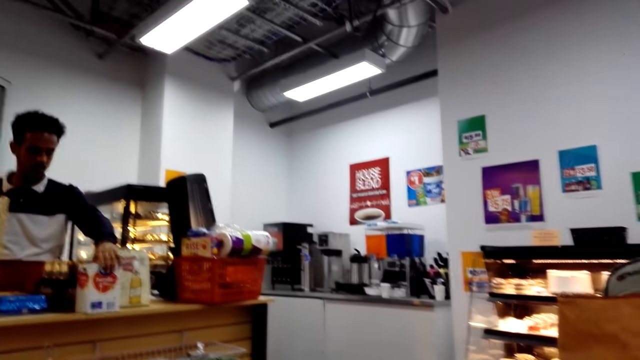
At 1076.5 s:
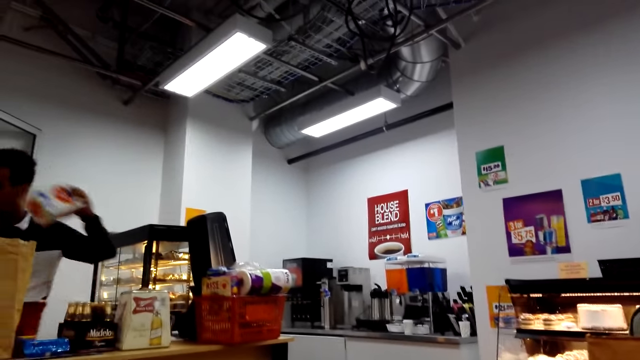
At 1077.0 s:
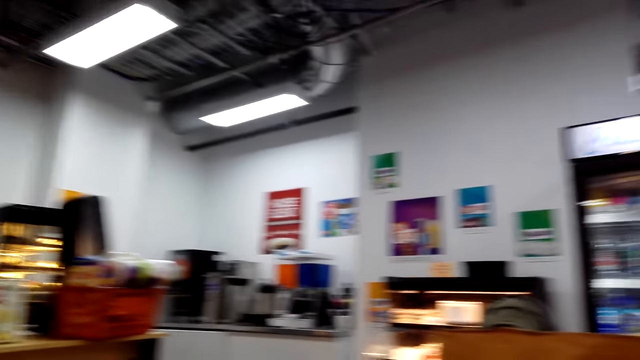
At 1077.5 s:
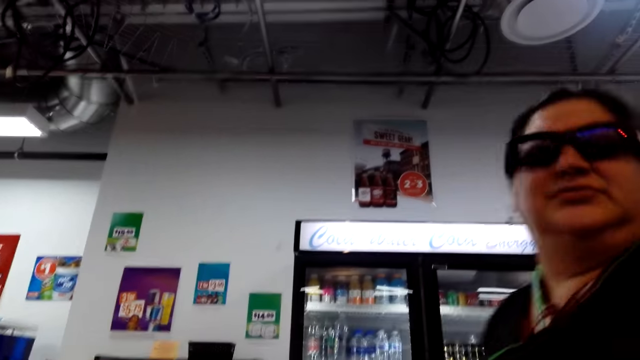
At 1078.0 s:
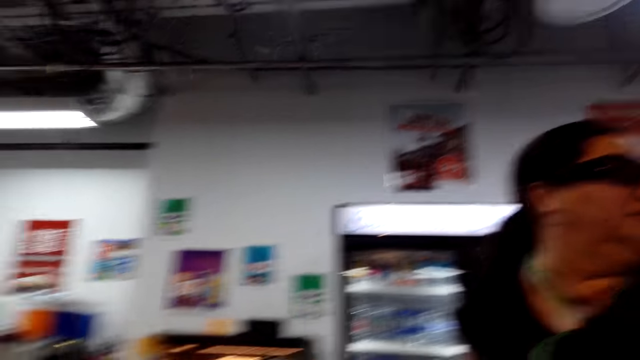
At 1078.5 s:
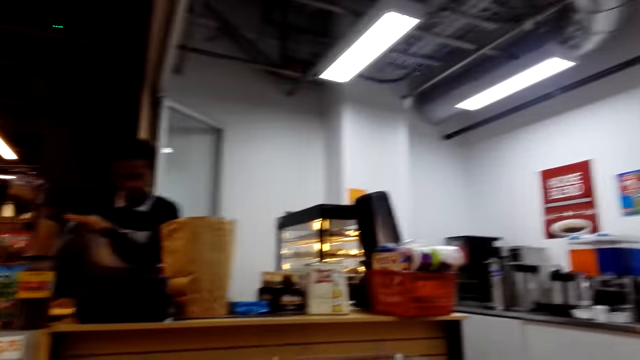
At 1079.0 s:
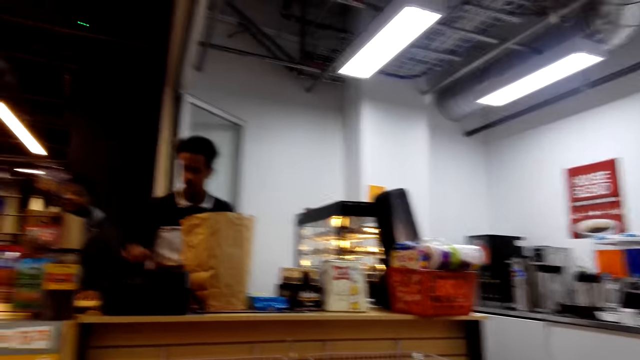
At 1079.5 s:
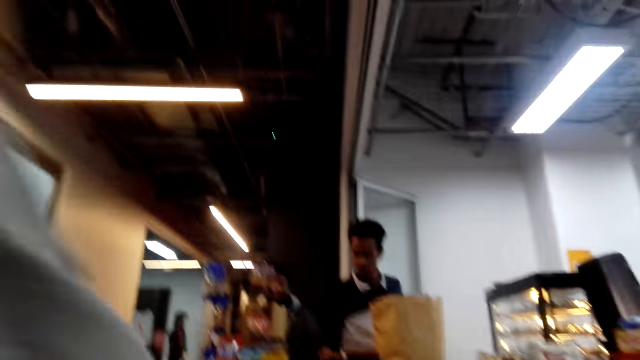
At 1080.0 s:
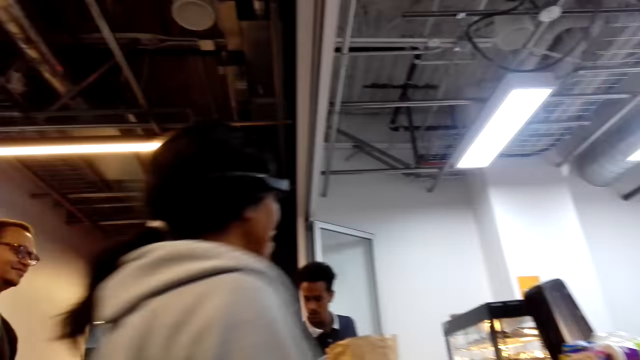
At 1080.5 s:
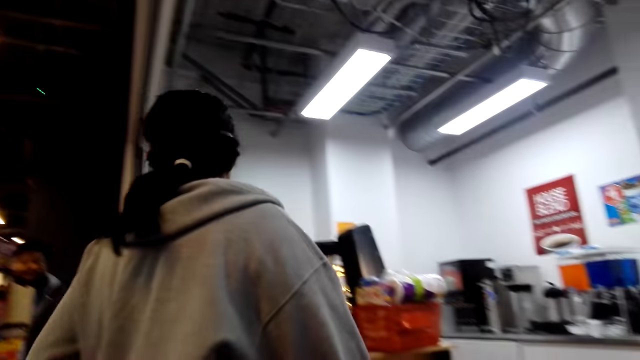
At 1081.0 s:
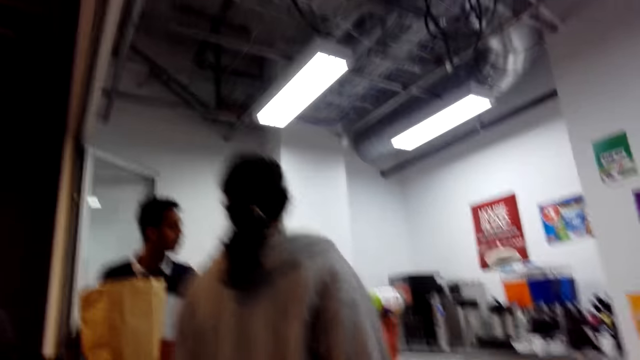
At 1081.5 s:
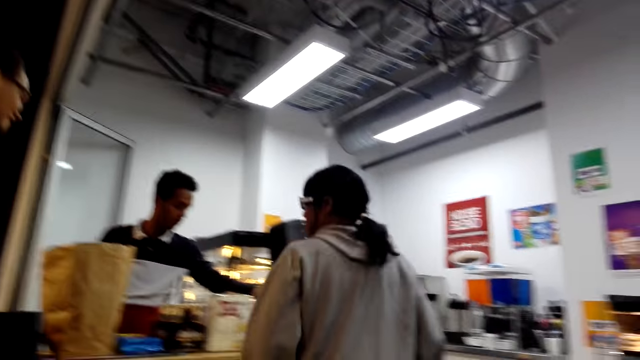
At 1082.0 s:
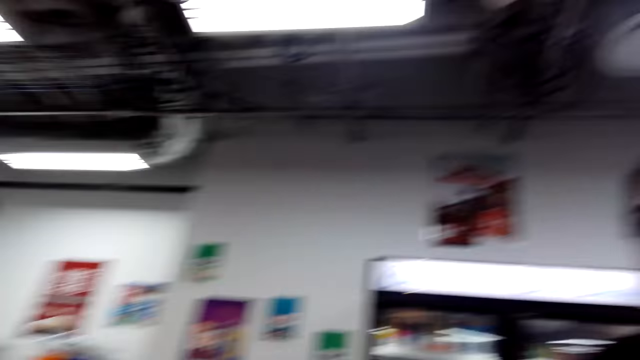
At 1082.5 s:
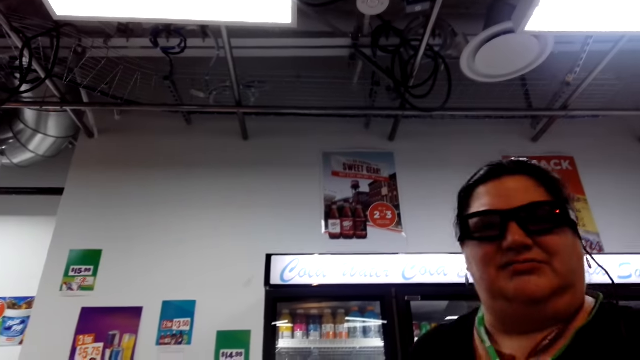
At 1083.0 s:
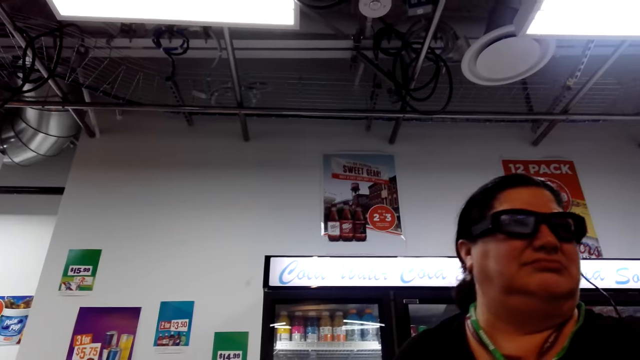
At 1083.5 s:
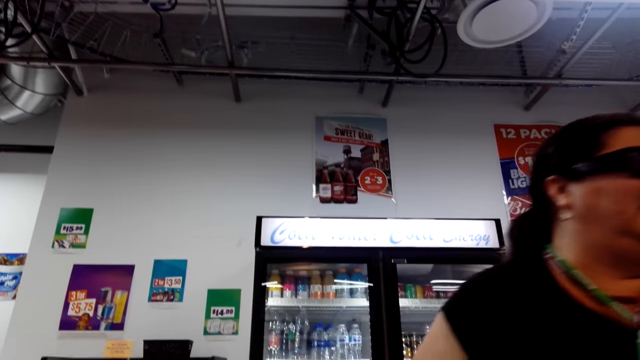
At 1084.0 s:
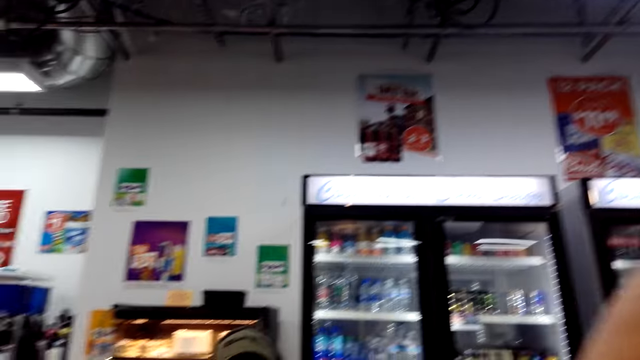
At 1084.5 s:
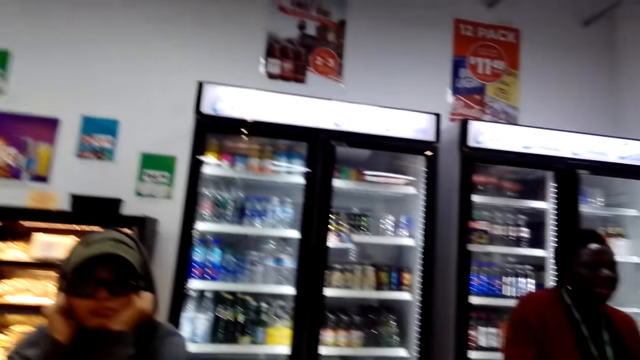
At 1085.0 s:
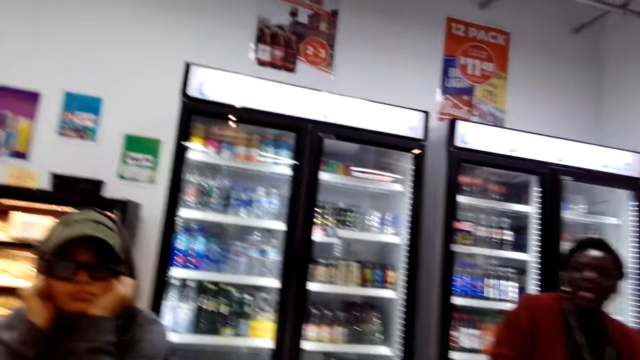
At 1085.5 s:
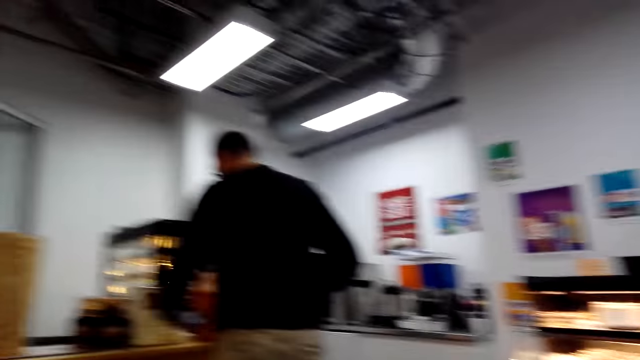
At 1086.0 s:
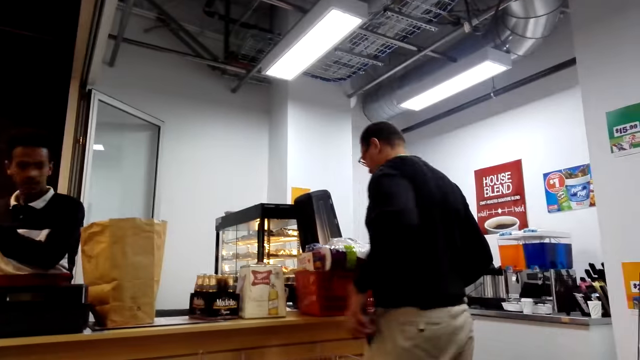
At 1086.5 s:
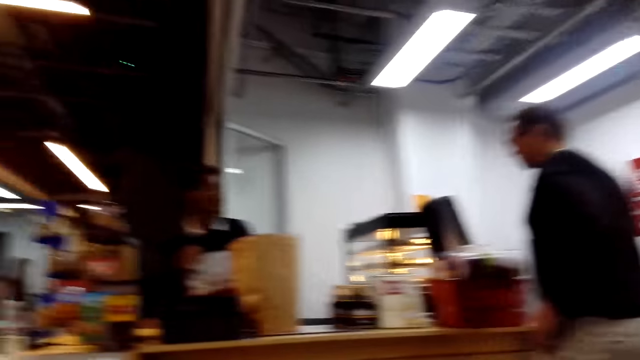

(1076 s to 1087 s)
A man picks up something. The camera wearer looks around. They converse with a lady.

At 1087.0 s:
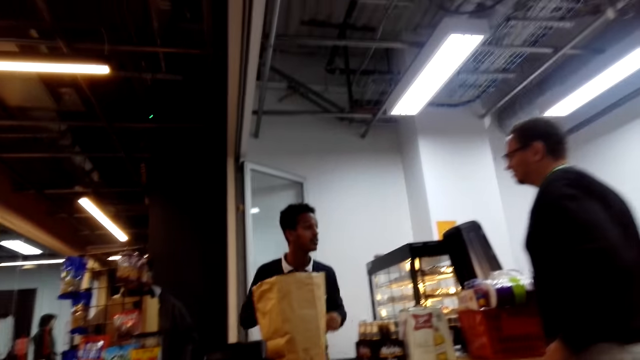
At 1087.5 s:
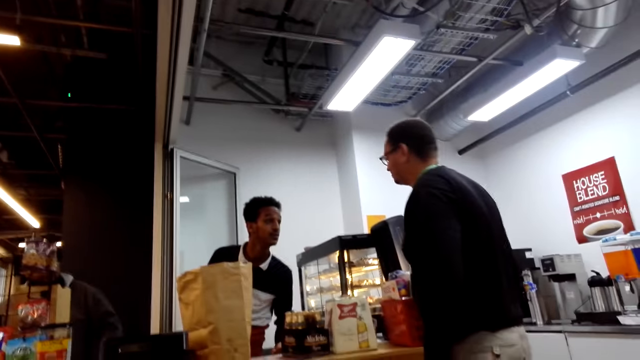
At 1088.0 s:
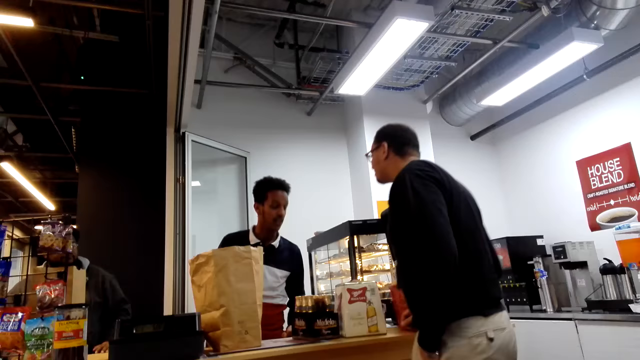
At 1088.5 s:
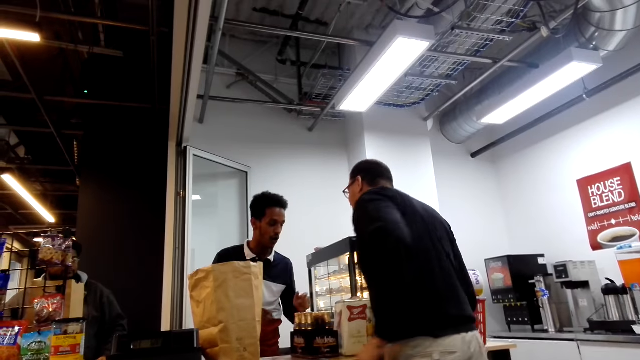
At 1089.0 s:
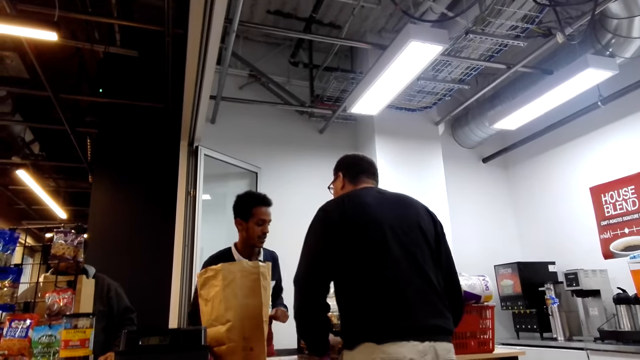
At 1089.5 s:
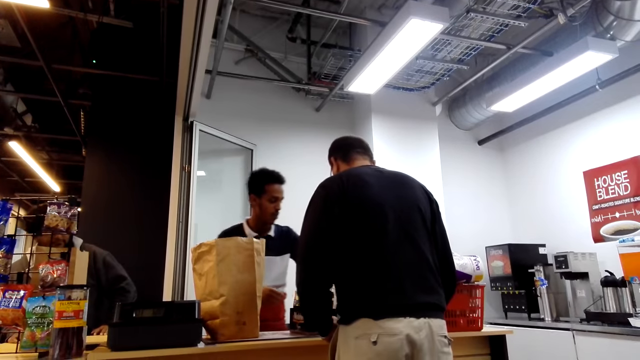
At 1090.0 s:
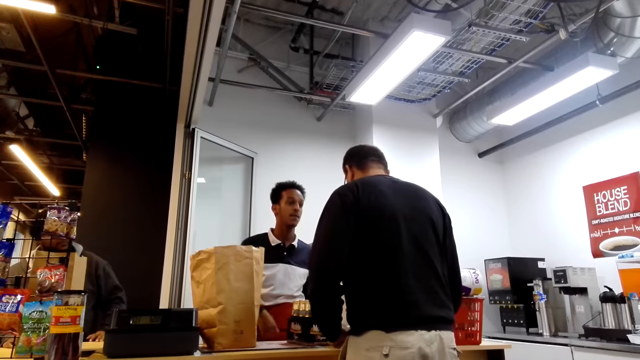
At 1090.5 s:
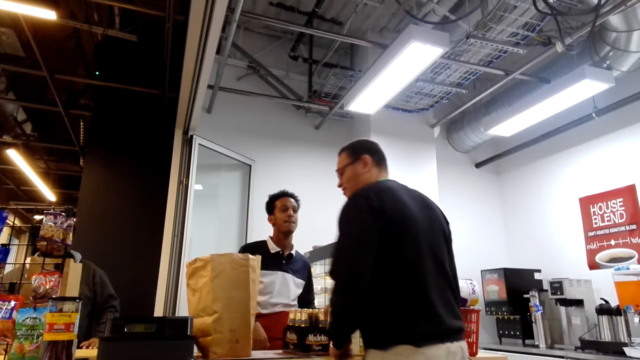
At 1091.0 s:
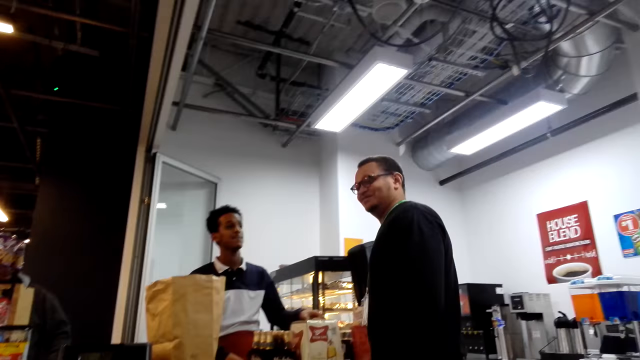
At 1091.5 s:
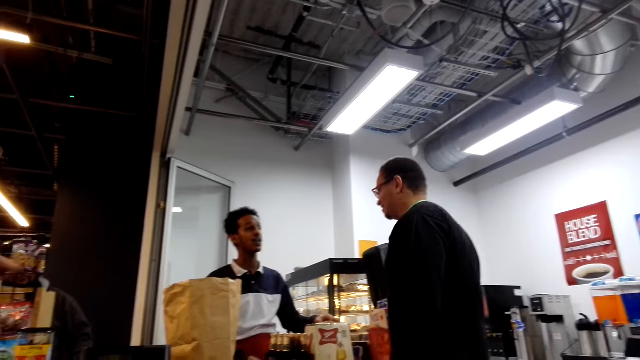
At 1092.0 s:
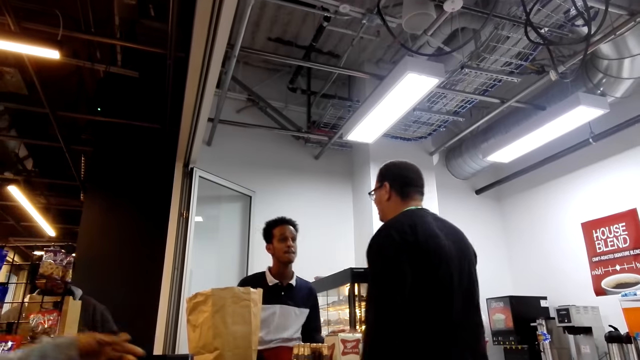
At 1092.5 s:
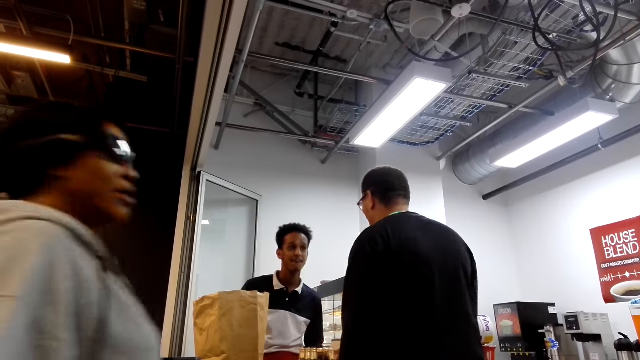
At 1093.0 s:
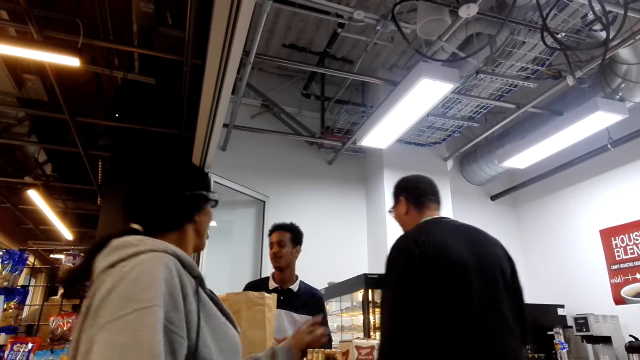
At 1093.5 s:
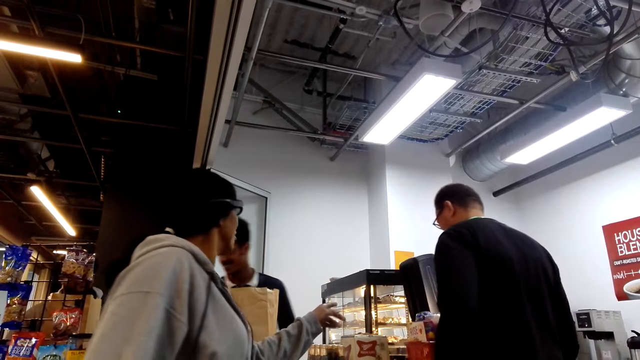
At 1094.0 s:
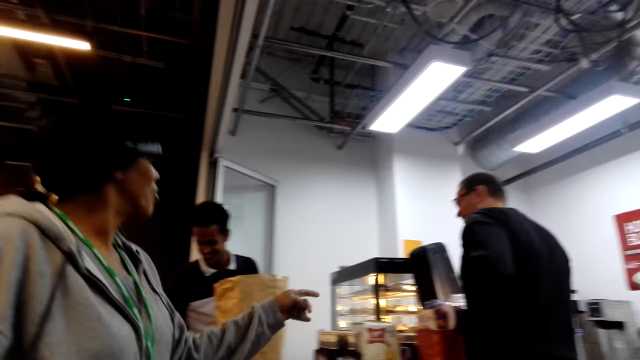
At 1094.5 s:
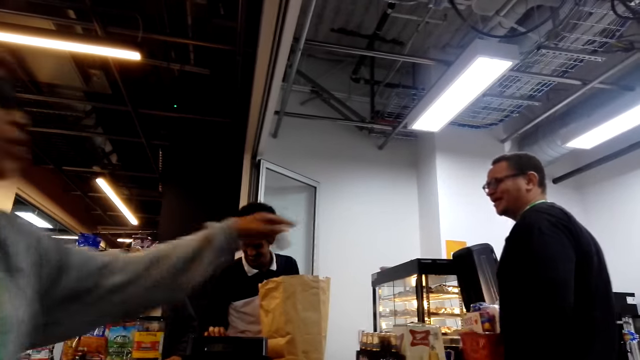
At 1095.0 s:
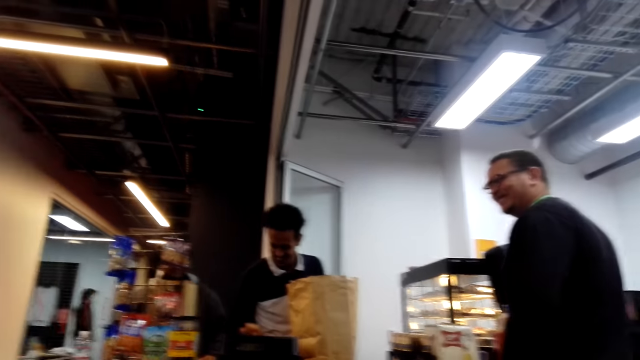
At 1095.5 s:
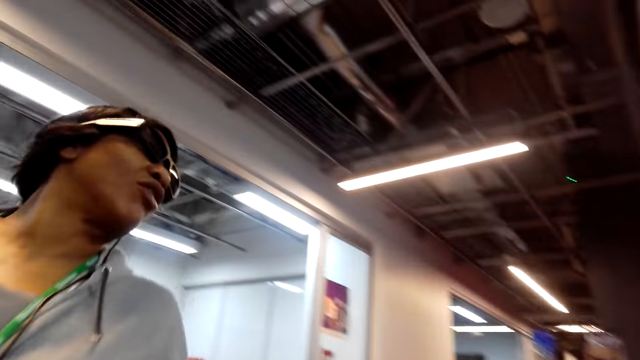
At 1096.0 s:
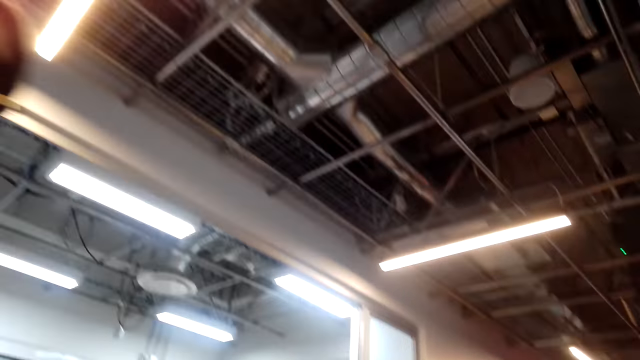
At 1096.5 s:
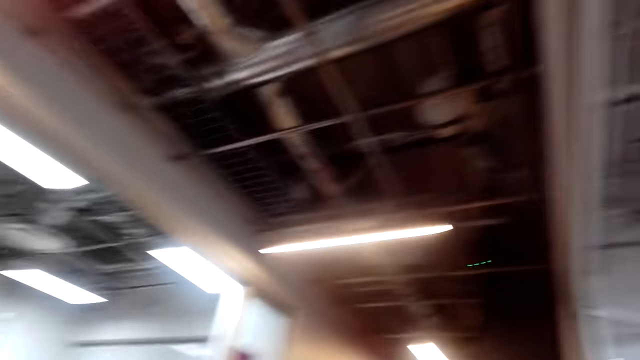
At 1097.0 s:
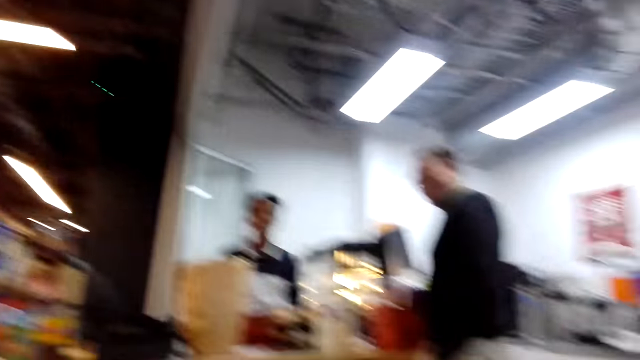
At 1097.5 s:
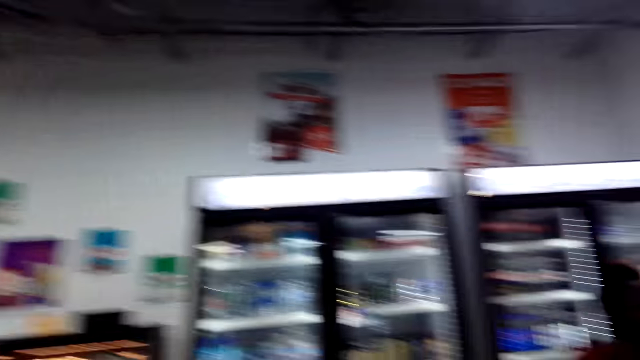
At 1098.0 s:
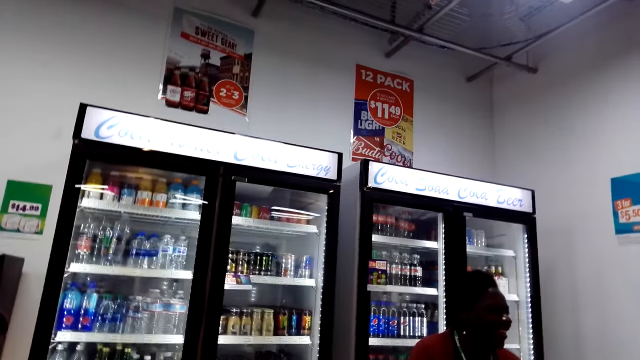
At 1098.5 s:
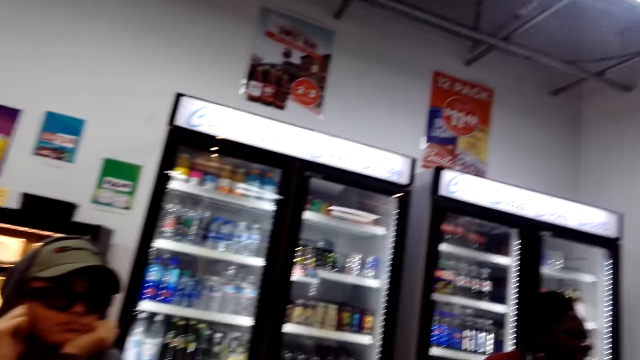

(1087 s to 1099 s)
The camera wearer moves around. They converse with a man.
